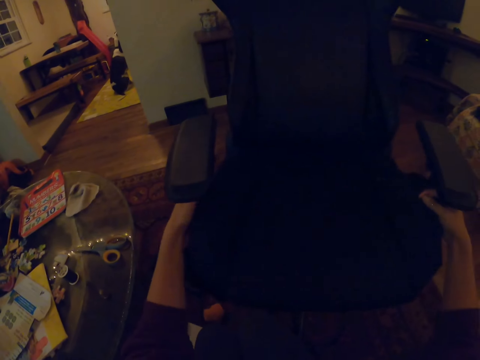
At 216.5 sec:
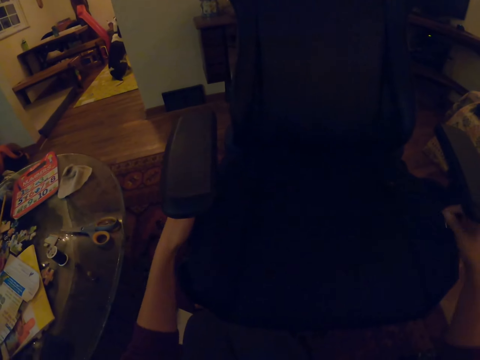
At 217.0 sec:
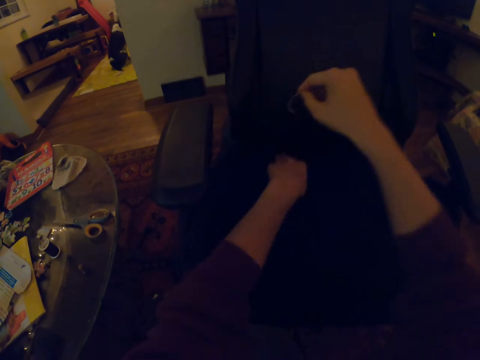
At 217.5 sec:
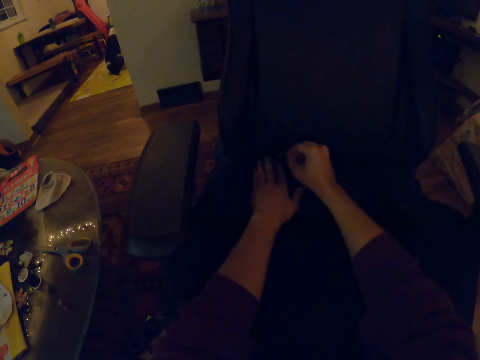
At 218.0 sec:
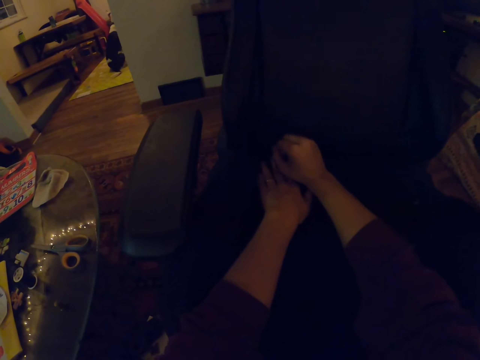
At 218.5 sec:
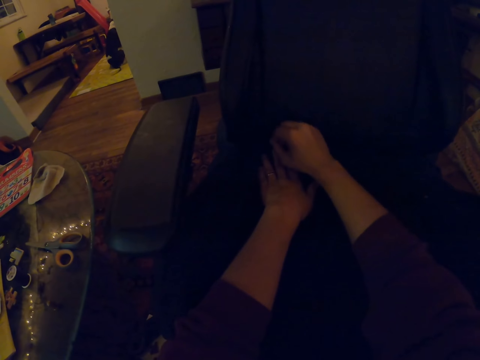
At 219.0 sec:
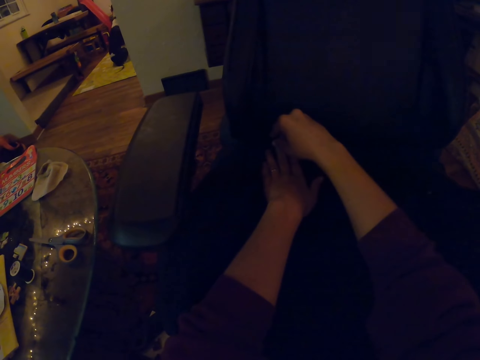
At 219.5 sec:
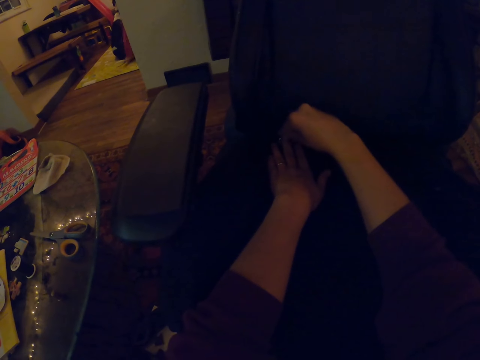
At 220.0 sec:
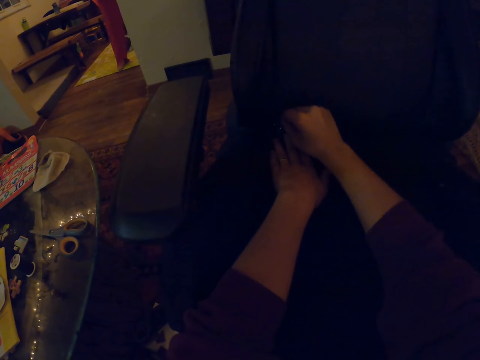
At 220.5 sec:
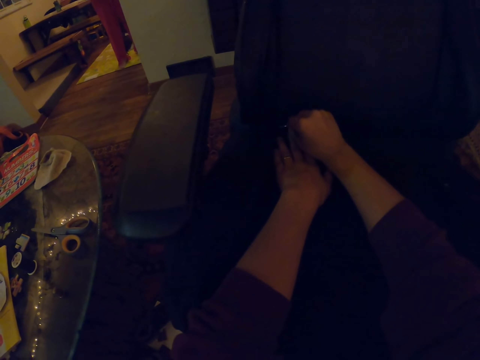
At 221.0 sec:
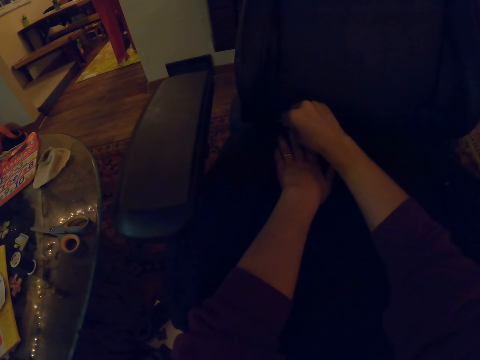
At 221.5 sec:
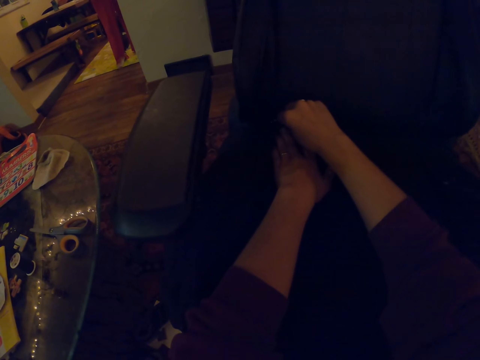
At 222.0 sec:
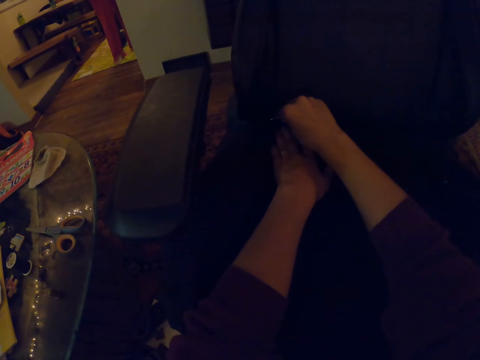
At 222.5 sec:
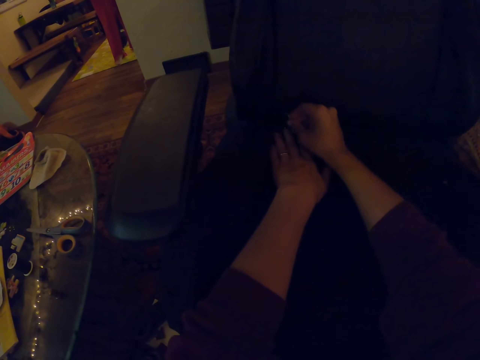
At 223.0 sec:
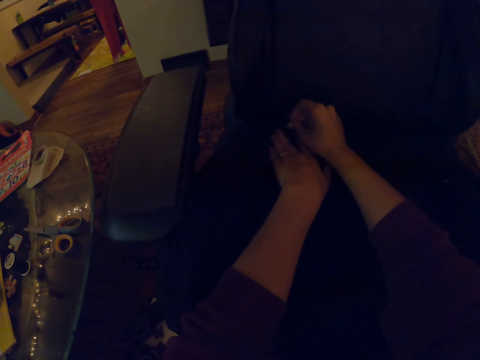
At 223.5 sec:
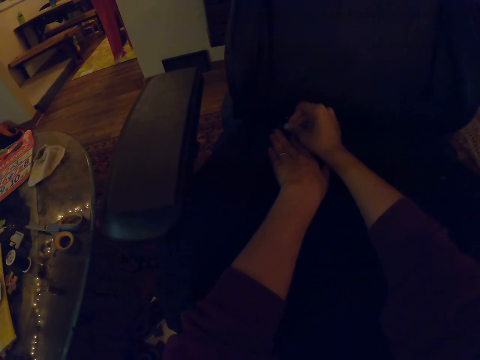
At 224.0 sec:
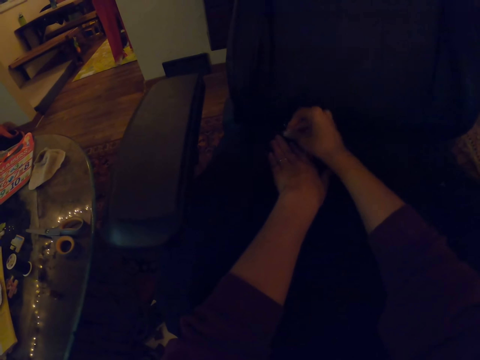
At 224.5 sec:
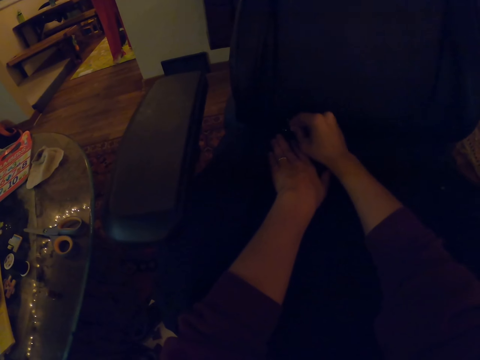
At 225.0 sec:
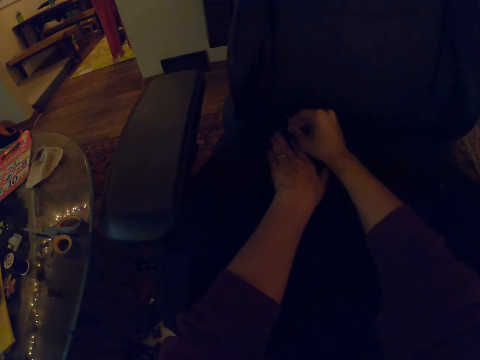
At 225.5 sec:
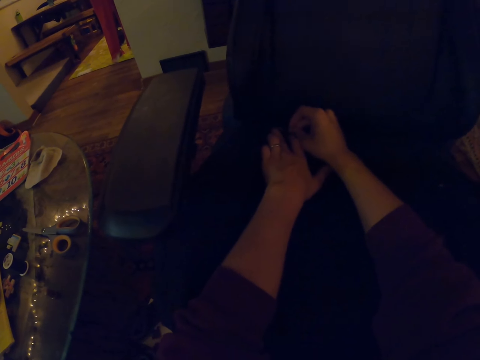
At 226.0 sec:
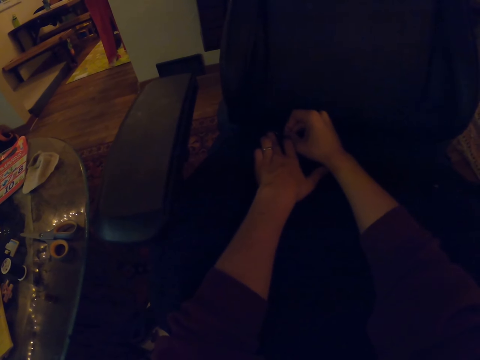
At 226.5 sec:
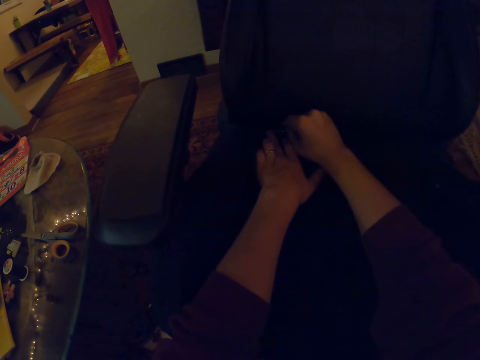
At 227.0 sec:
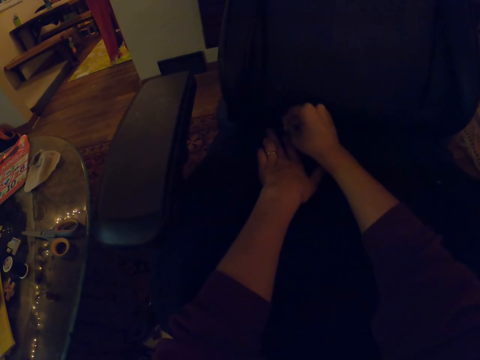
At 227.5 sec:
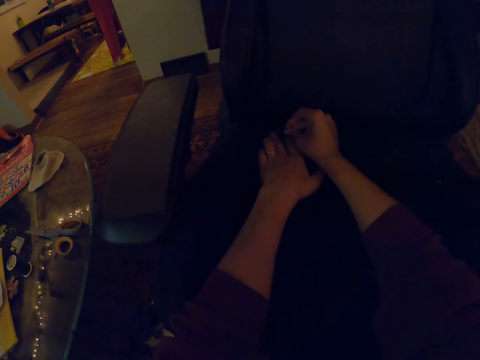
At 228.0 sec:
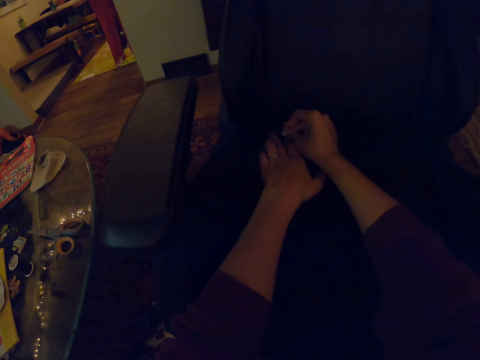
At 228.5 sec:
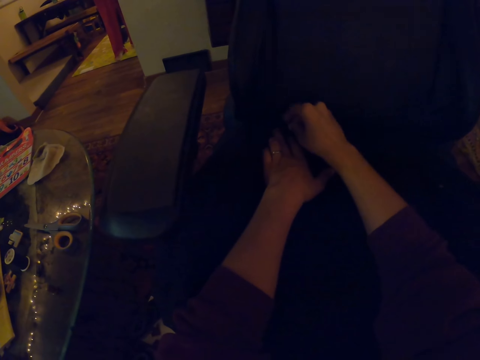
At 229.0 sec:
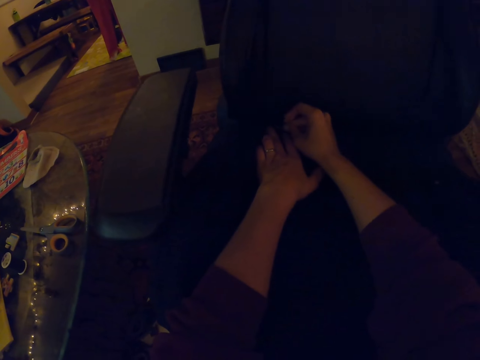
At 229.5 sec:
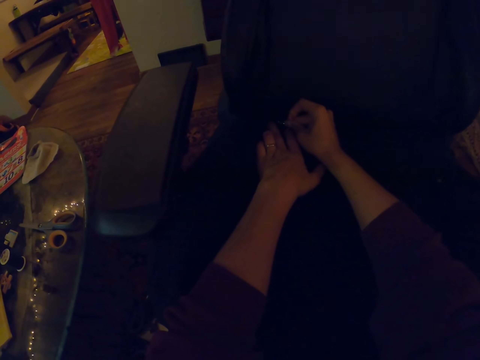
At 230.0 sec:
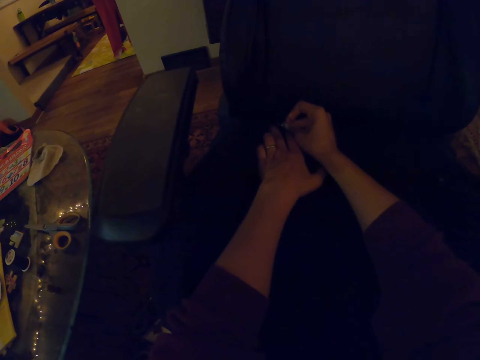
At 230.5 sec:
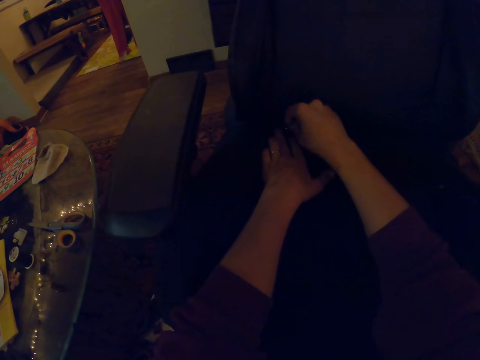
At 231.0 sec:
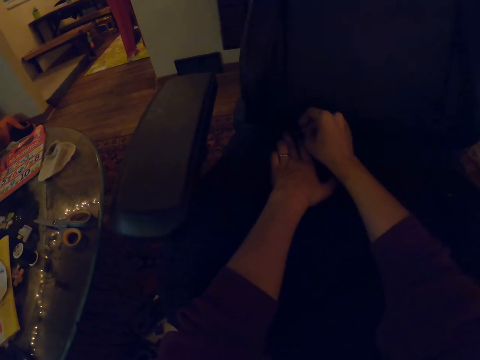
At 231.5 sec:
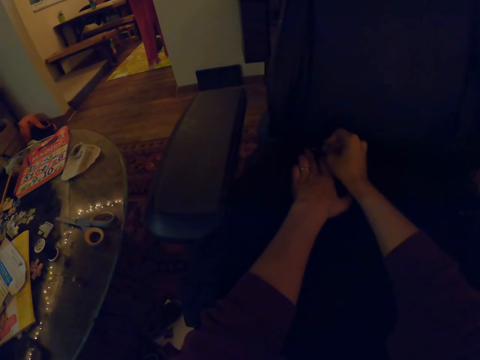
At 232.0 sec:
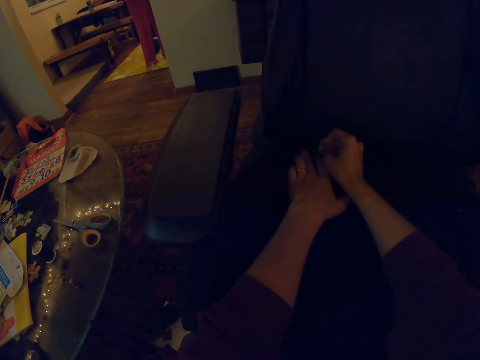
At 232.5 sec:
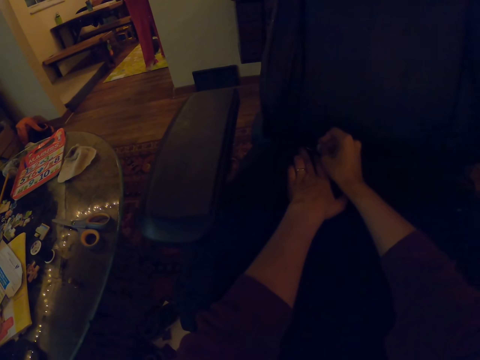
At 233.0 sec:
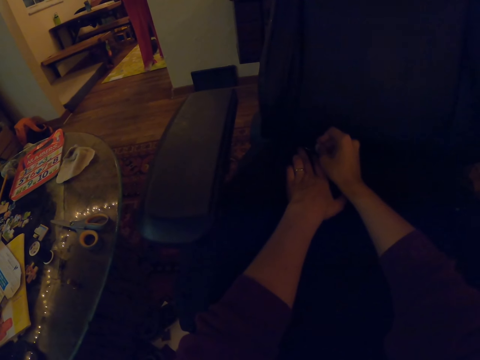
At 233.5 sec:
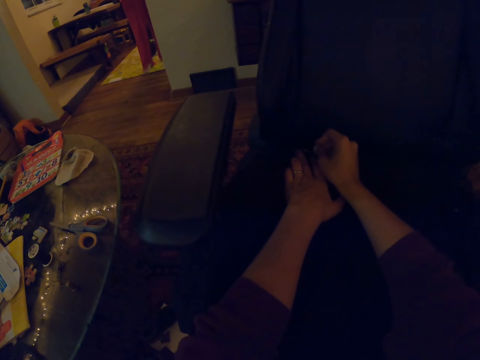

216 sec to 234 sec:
The camera wearer pulls the seat or chair forward. They sew the chair. Someone stands at the door. The camera wearer inserts the needle on the seat. They hold the chair with the left hand.

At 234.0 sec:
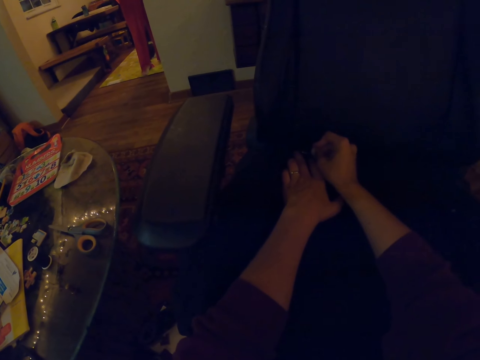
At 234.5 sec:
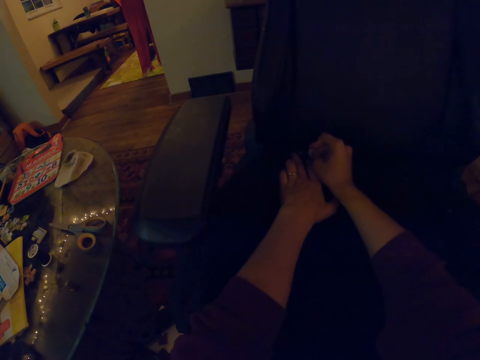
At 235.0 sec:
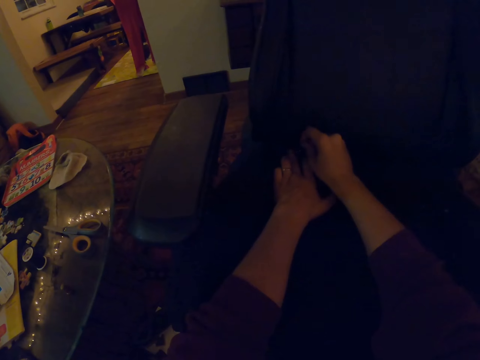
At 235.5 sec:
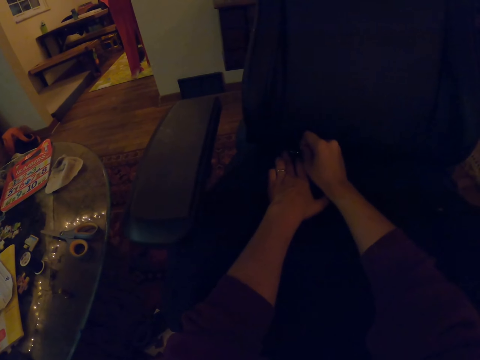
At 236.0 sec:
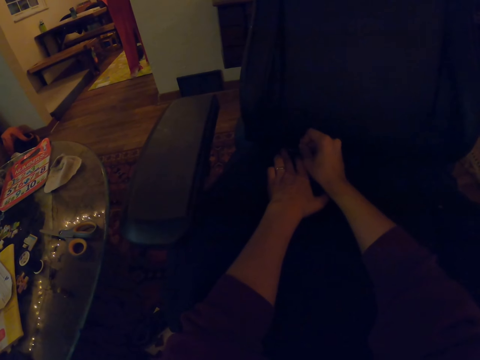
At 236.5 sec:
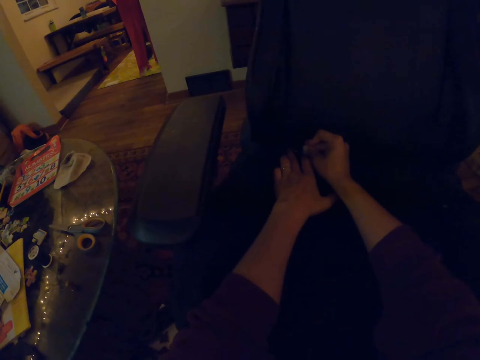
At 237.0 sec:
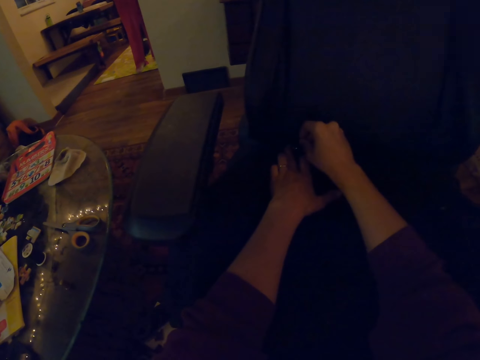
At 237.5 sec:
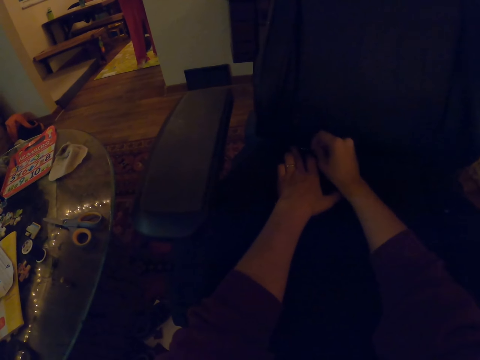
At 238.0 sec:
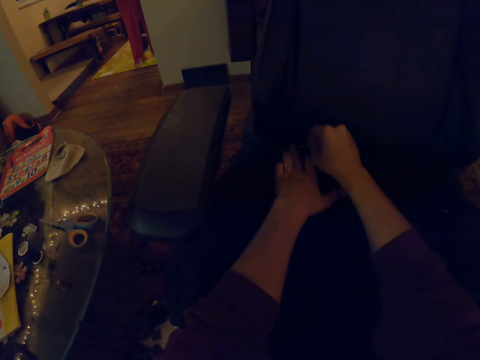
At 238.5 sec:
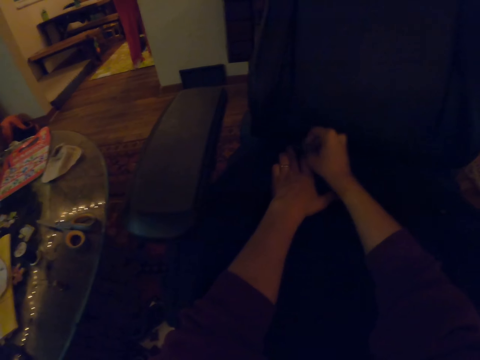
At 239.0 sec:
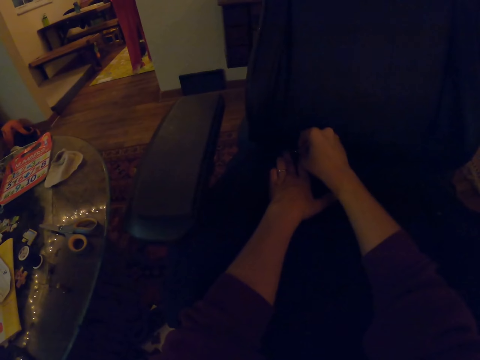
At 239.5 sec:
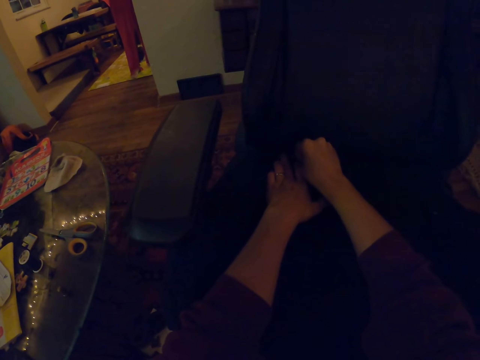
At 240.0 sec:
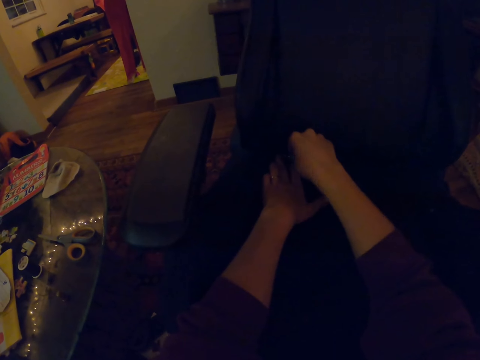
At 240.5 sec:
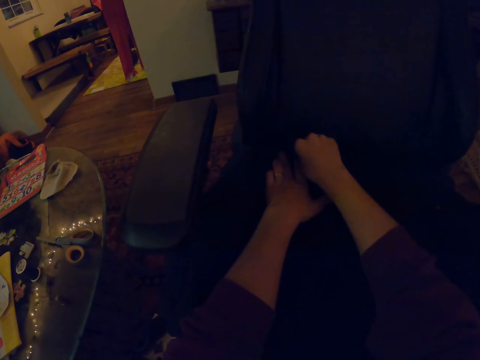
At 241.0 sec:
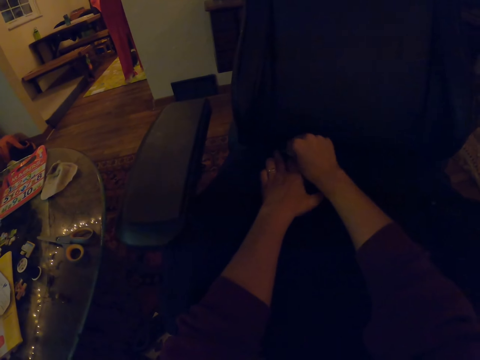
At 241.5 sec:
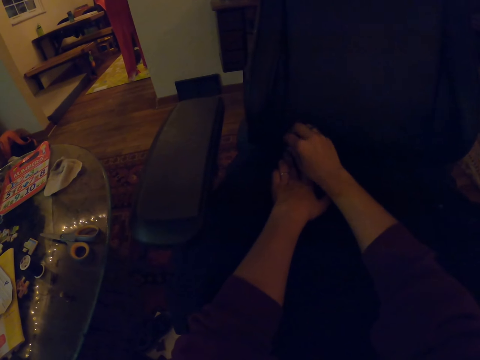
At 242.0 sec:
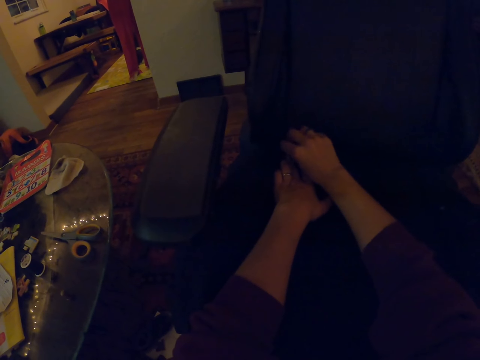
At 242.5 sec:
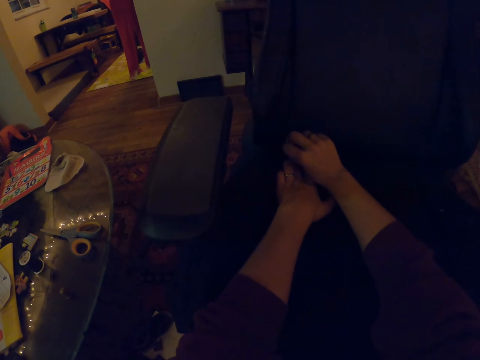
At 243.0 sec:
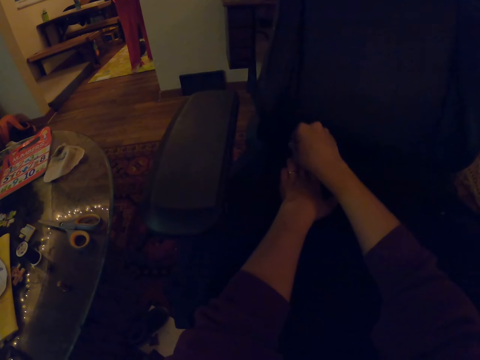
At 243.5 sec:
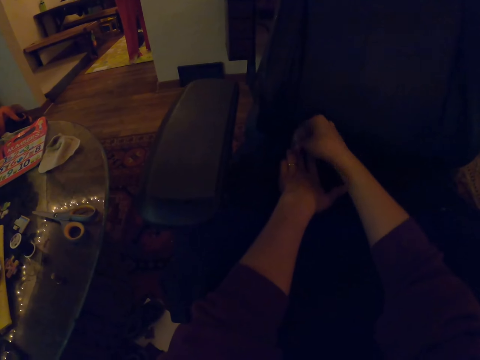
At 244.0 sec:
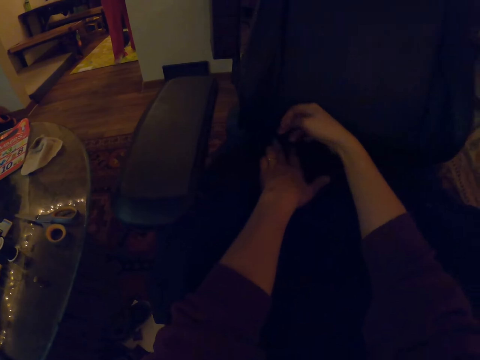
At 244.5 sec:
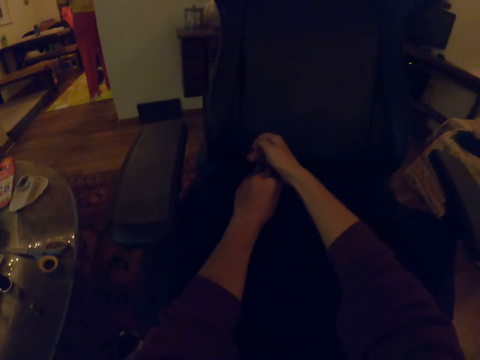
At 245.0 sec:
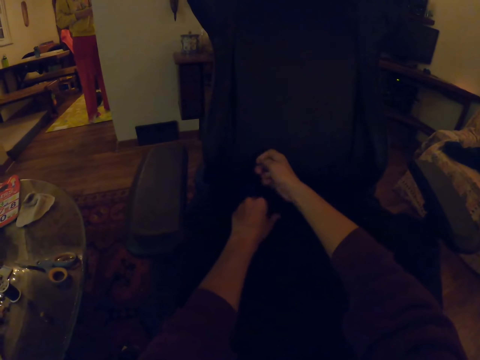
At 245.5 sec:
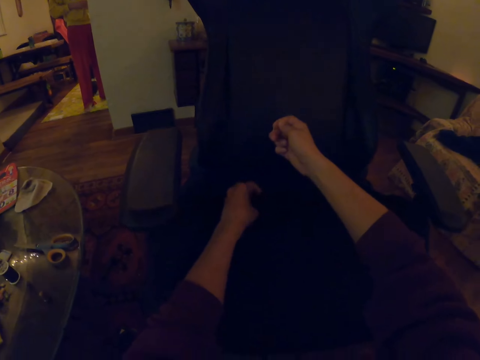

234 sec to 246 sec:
The camera wearer sews a chair.
